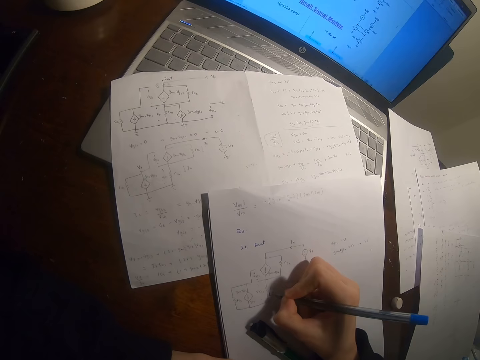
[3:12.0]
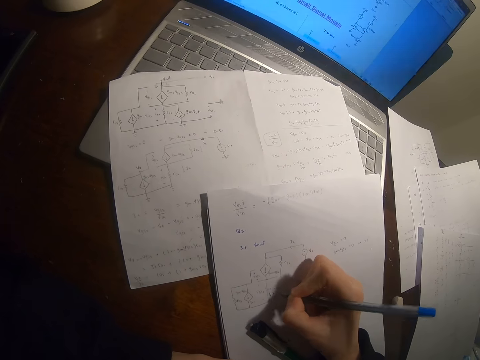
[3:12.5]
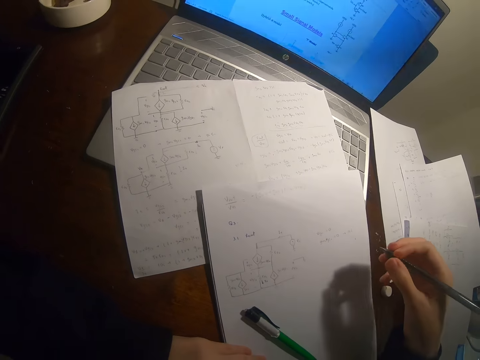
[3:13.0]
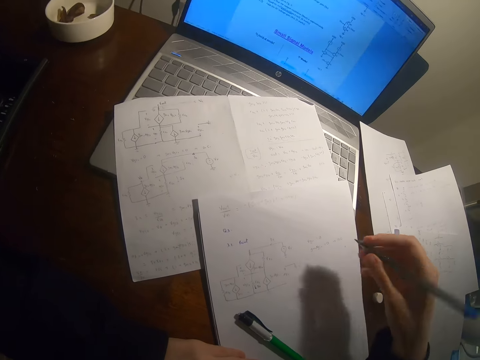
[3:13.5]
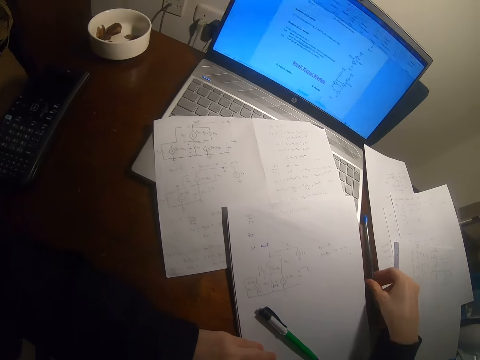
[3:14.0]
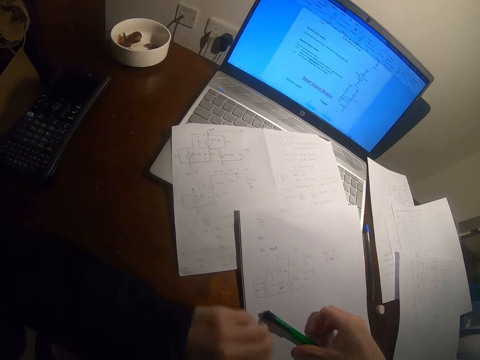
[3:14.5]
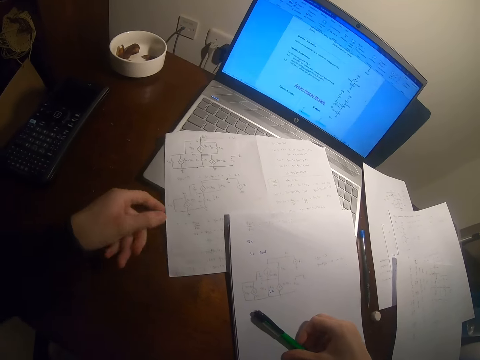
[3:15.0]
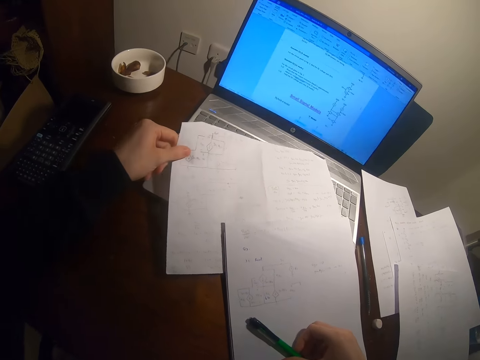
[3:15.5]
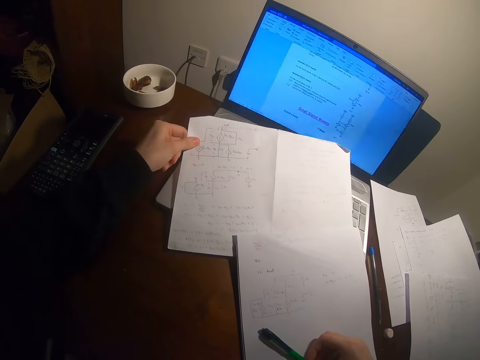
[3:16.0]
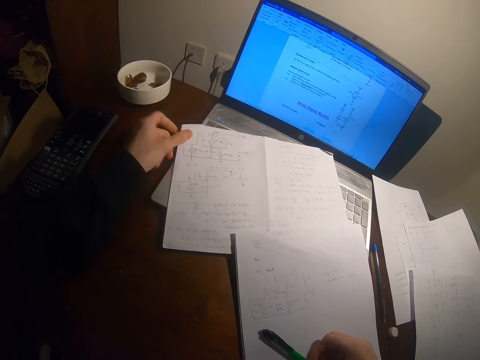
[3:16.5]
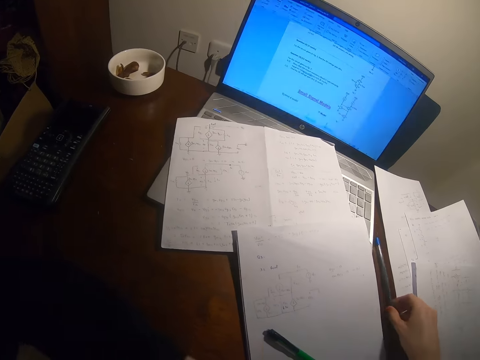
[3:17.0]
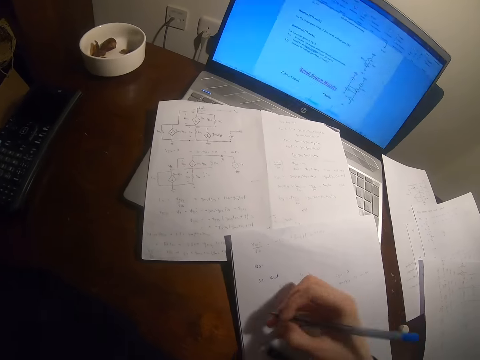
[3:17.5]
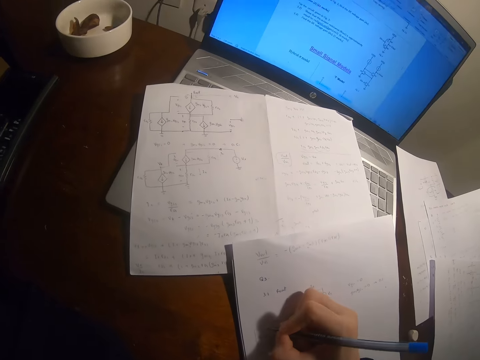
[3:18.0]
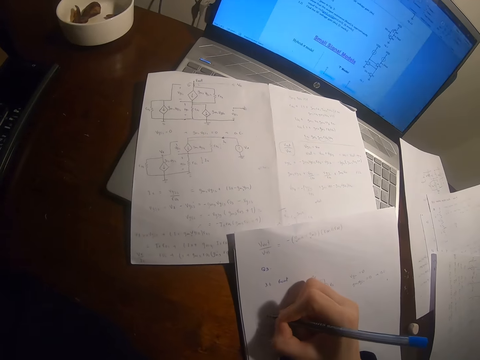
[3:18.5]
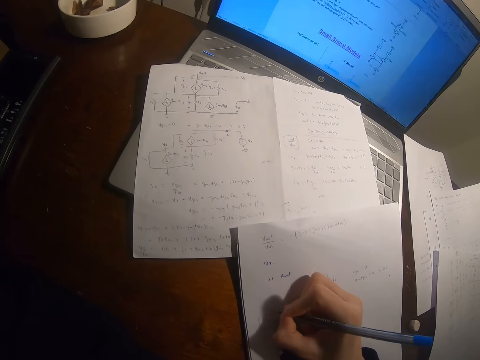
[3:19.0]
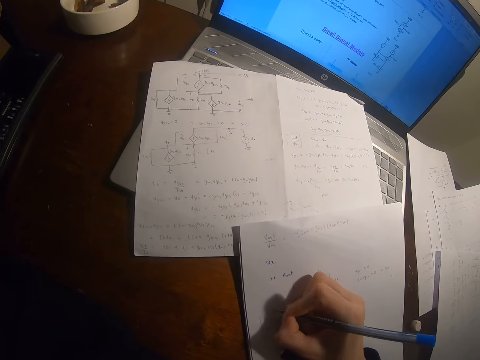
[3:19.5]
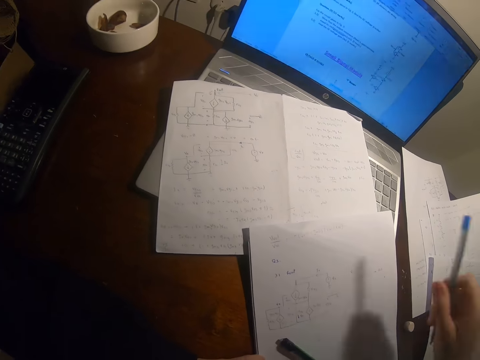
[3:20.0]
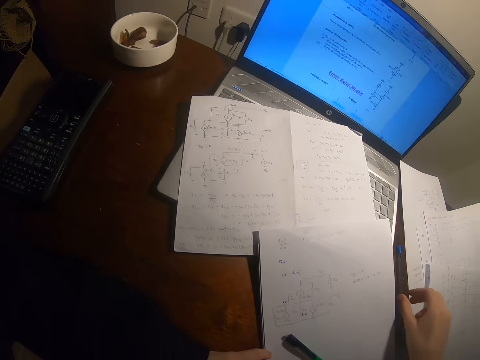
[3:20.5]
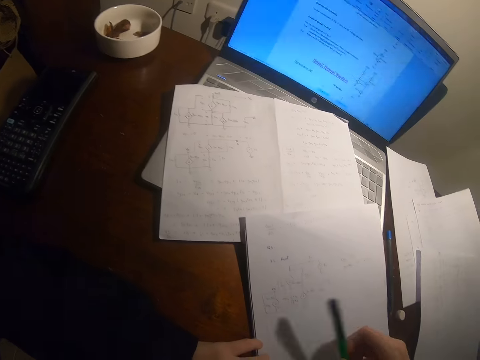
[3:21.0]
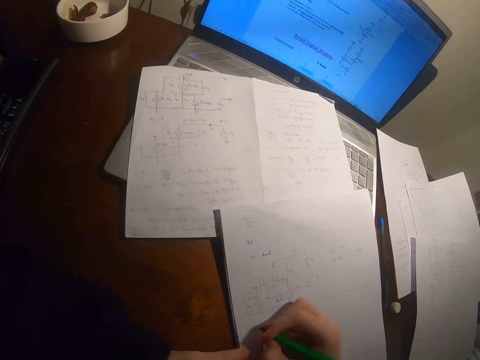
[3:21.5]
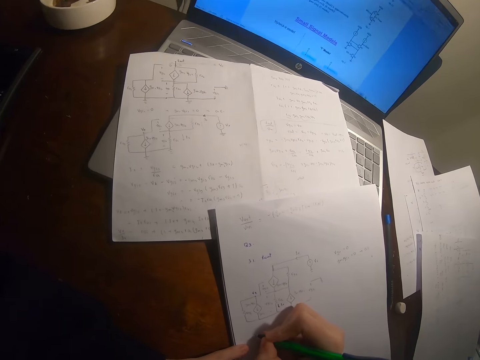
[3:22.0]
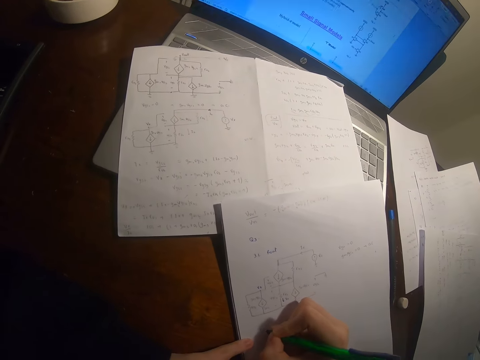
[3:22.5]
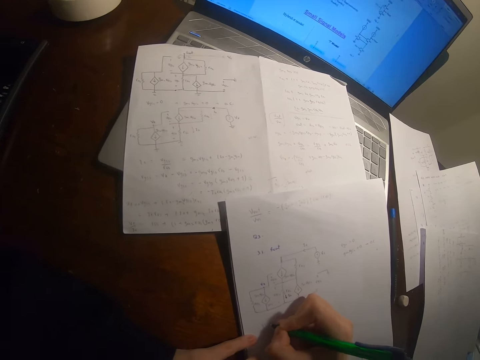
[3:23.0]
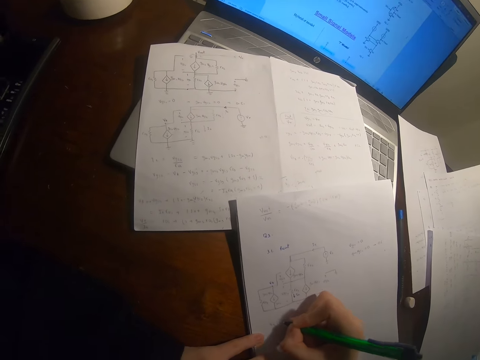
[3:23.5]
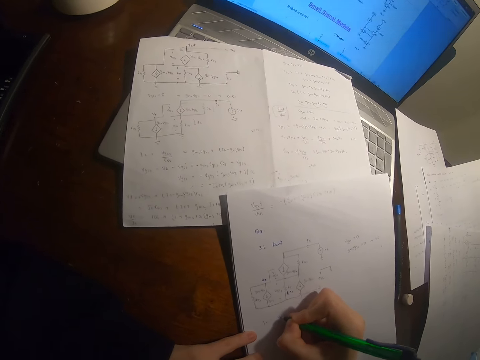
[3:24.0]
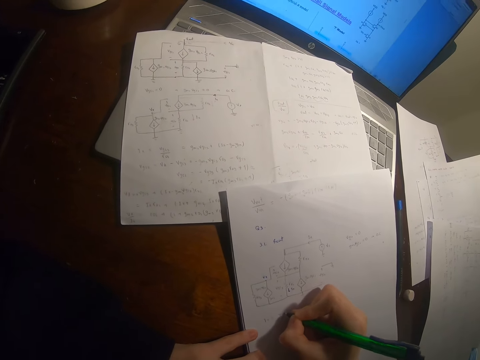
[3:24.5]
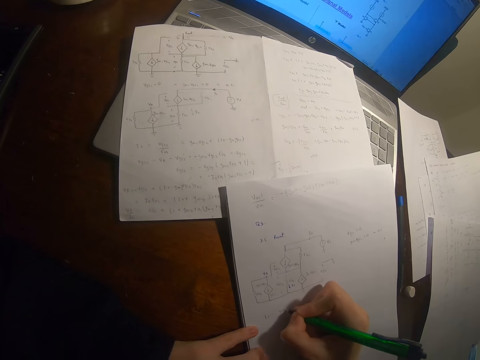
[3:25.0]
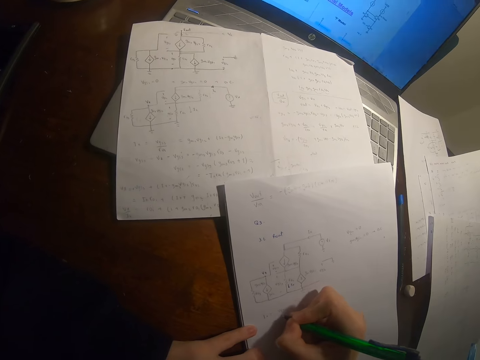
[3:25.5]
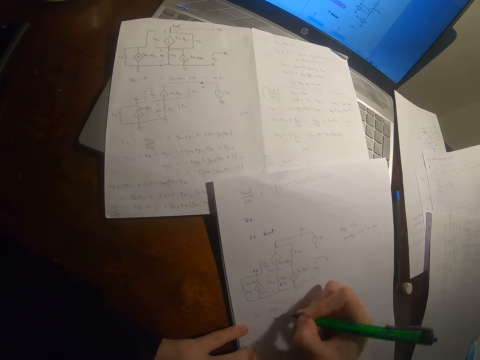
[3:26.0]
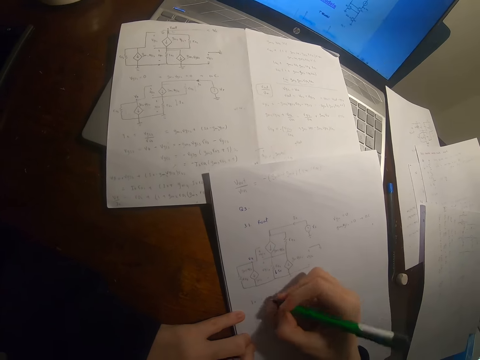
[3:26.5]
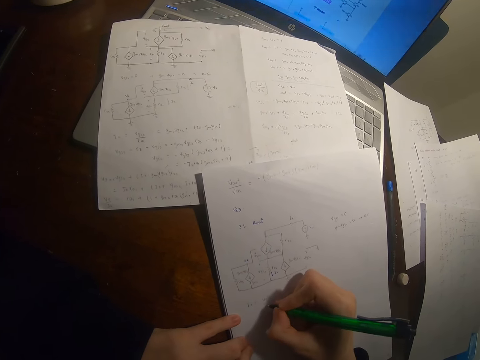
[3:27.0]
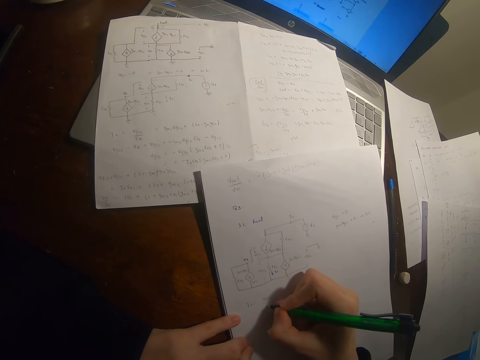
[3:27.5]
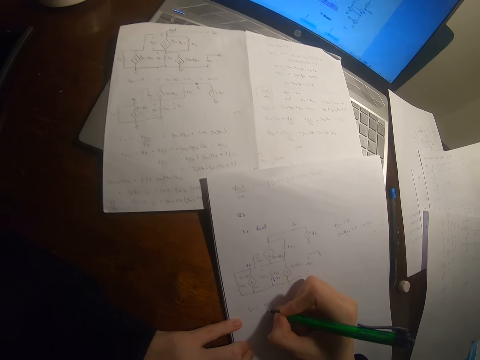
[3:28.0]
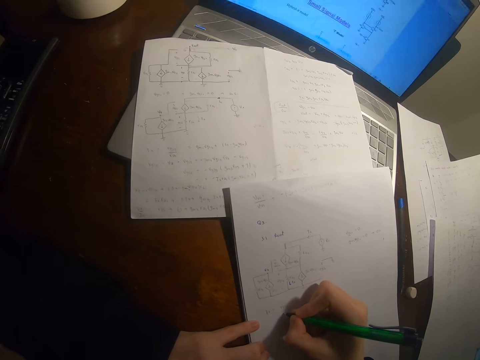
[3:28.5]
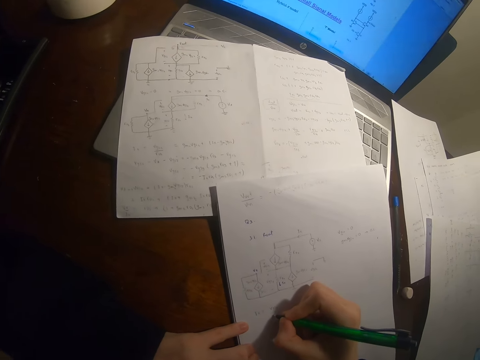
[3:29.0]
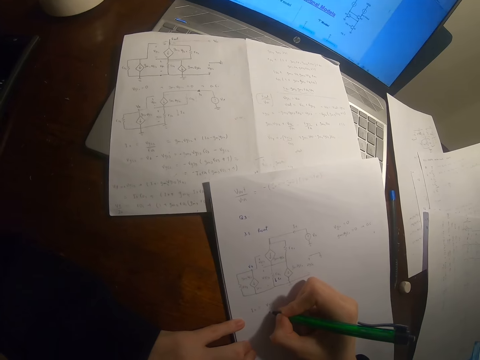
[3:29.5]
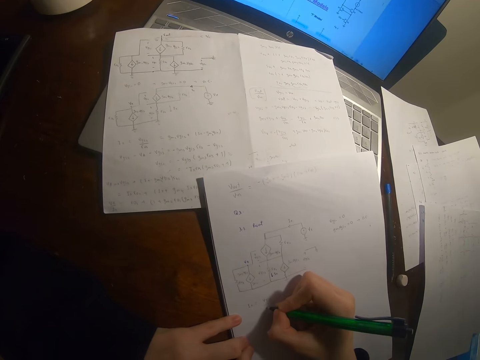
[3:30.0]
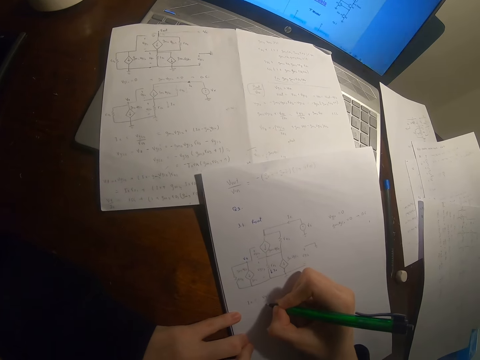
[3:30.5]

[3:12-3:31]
The camera wearer writes on the paper. They stop to write. They put the pen down. They touch the paper. They pull the paper from the laptop. They hold on to the pen. They return the paper down and pick up the pen. They start to write. They put the pen down. They pick up the pen. They write. They write on the paper.

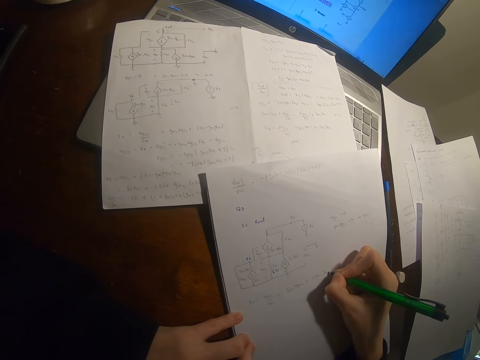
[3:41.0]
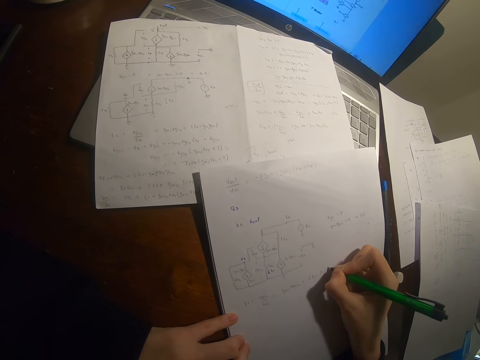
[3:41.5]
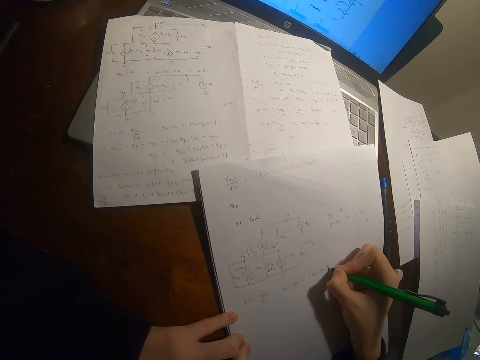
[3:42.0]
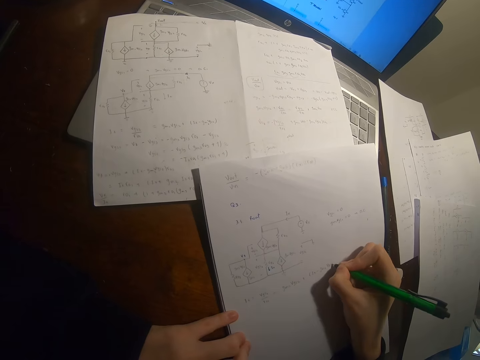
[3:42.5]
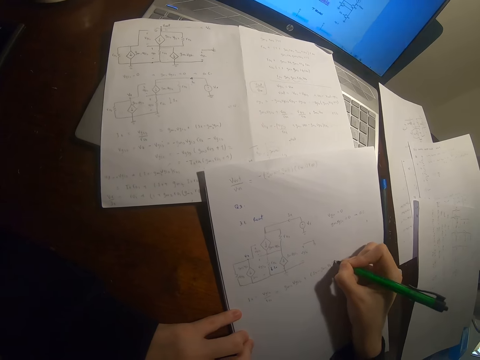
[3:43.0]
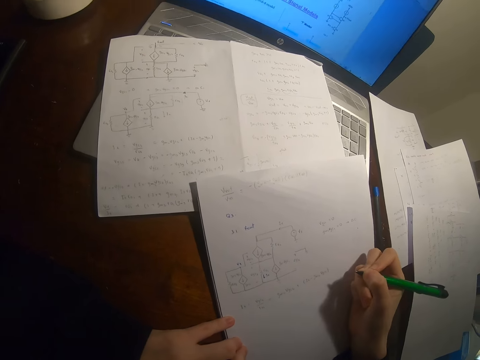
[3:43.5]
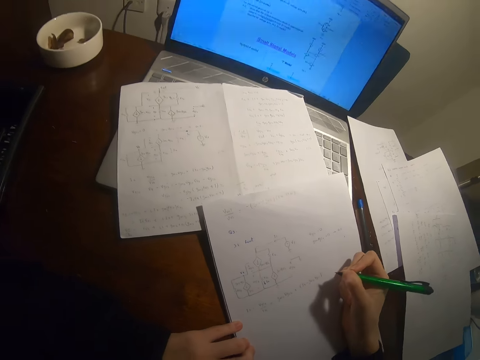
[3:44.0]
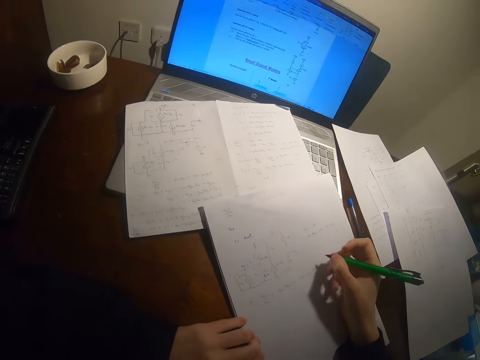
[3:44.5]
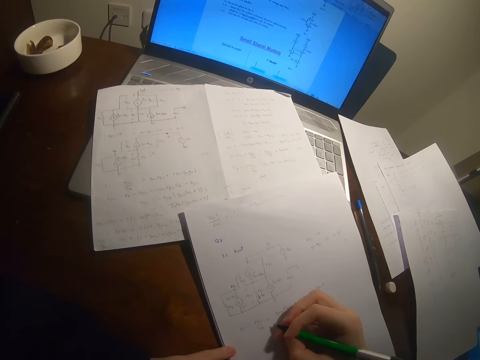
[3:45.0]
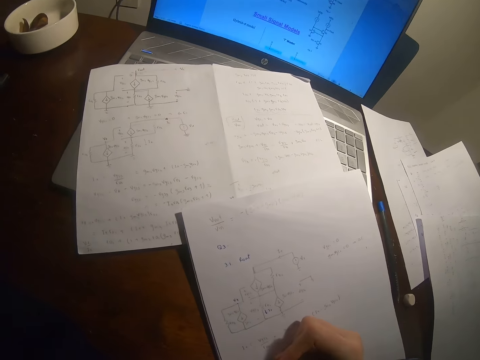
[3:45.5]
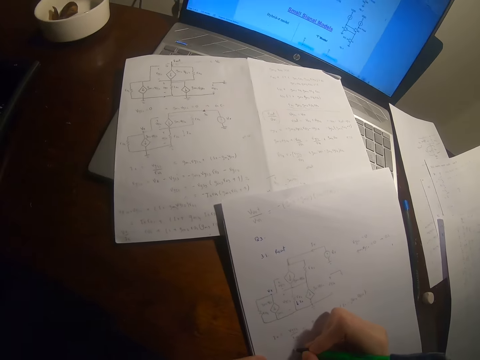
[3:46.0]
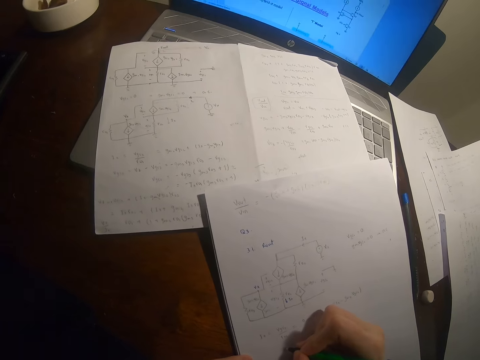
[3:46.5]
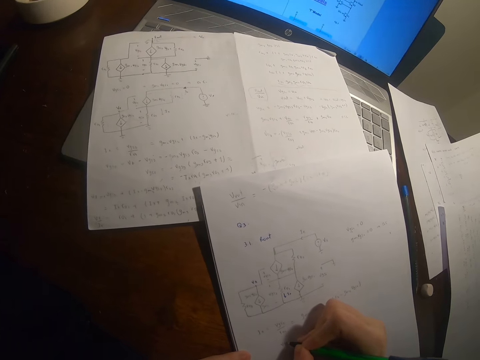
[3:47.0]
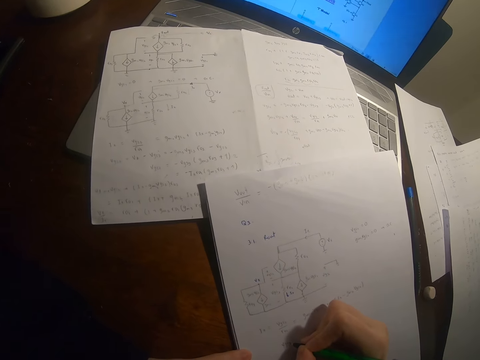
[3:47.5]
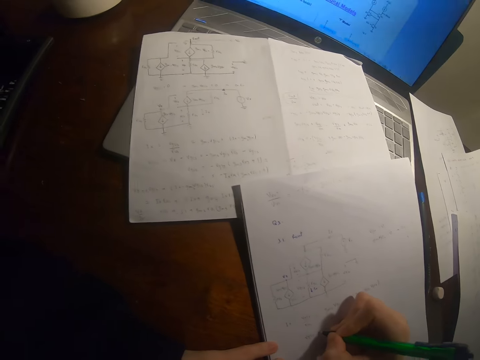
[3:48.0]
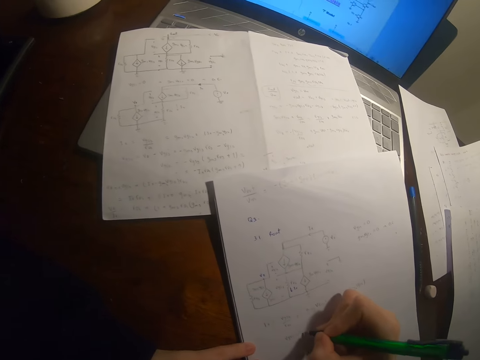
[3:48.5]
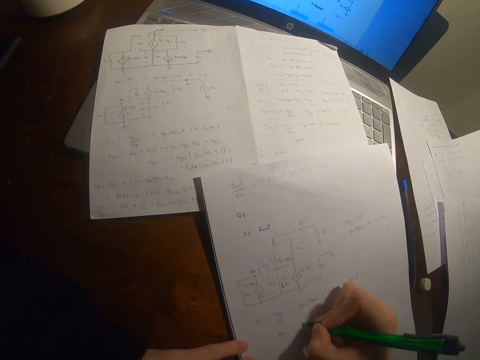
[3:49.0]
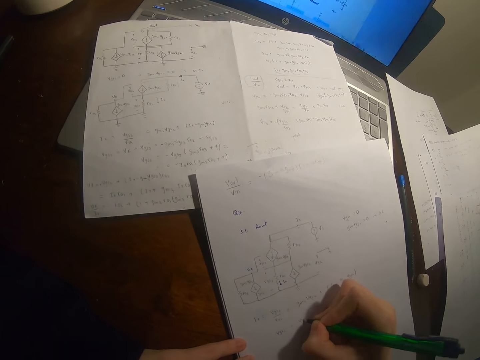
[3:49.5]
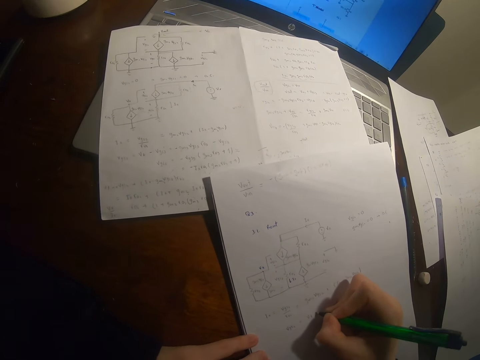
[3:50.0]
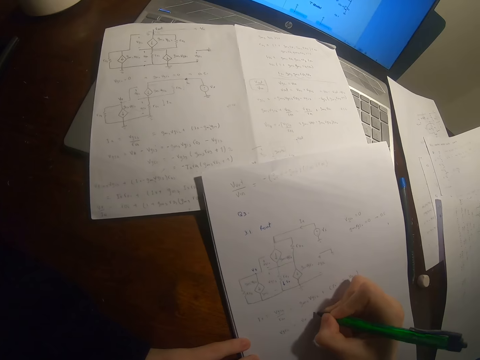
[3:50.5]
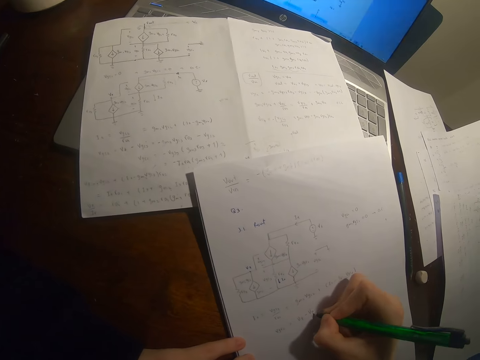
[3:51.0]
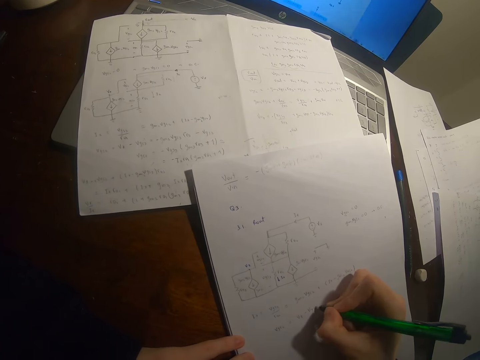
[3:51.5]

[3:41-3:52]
The camera wearer writes on the paper. They pause to write.
